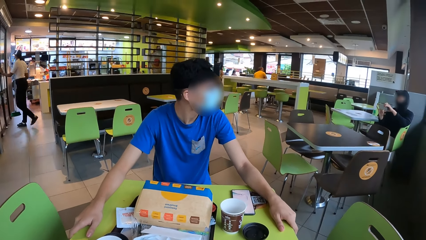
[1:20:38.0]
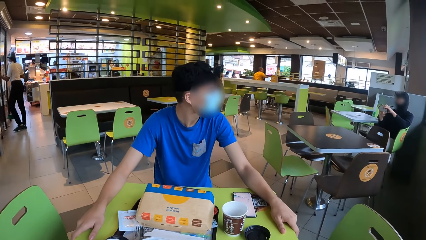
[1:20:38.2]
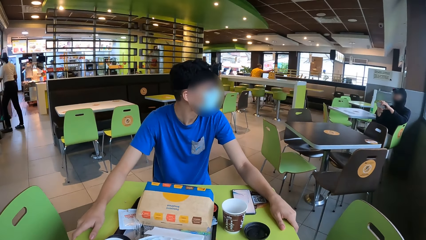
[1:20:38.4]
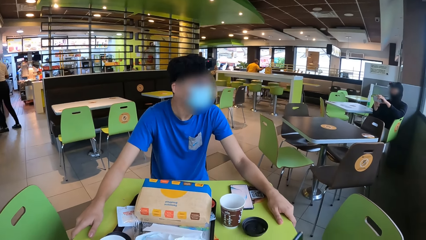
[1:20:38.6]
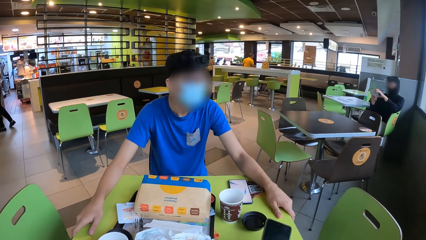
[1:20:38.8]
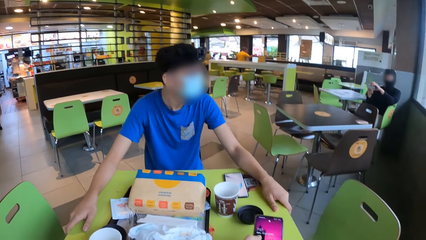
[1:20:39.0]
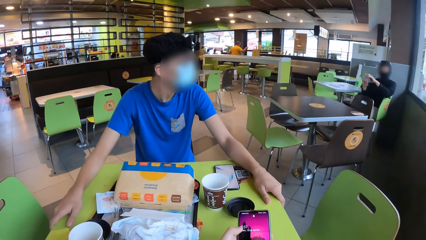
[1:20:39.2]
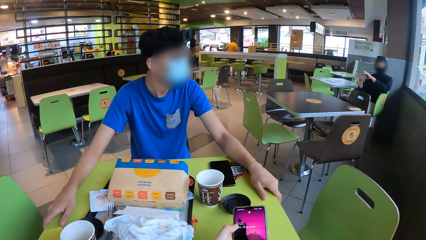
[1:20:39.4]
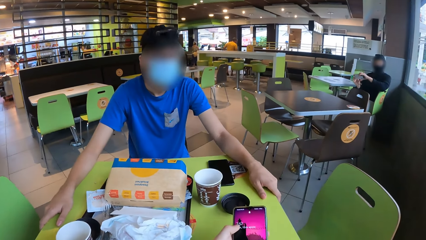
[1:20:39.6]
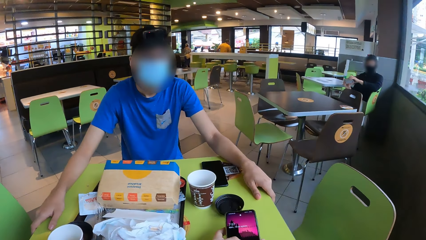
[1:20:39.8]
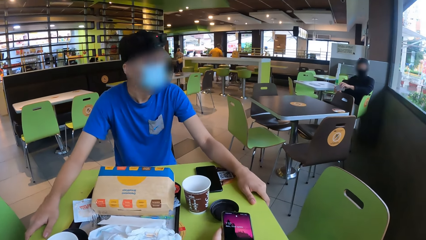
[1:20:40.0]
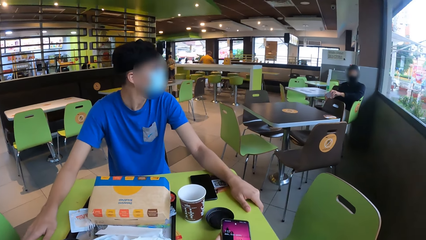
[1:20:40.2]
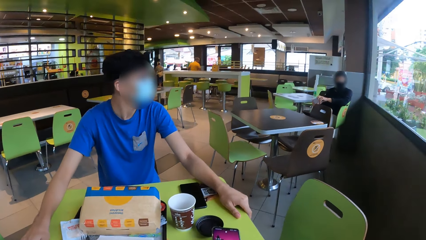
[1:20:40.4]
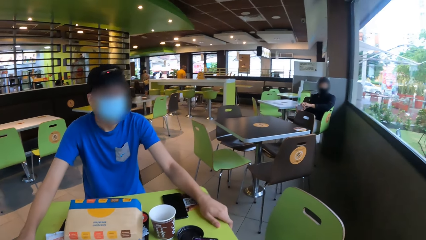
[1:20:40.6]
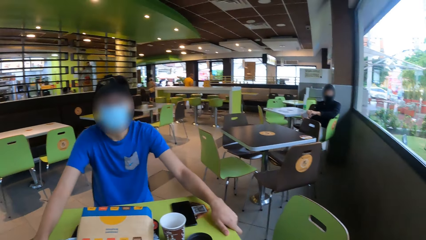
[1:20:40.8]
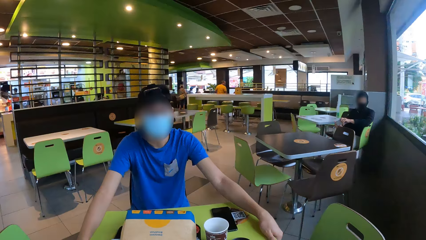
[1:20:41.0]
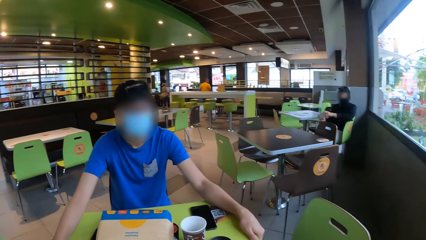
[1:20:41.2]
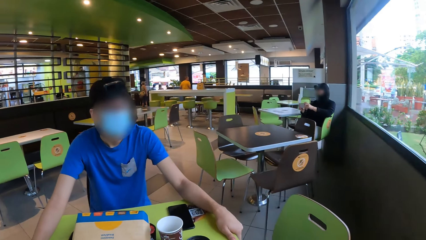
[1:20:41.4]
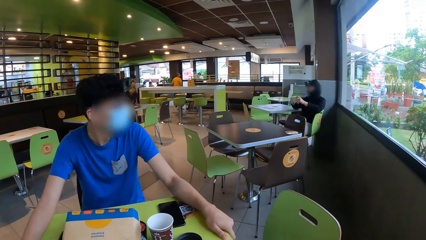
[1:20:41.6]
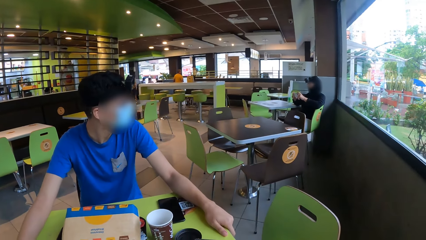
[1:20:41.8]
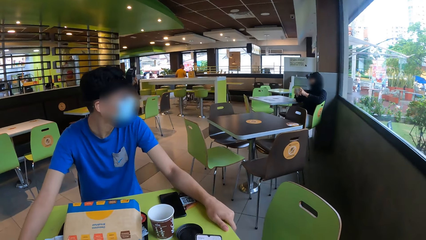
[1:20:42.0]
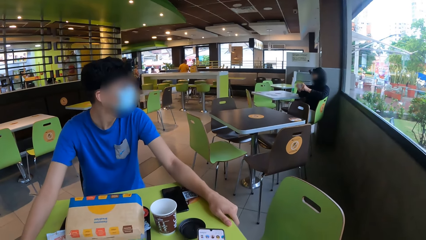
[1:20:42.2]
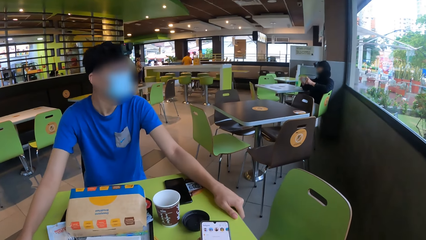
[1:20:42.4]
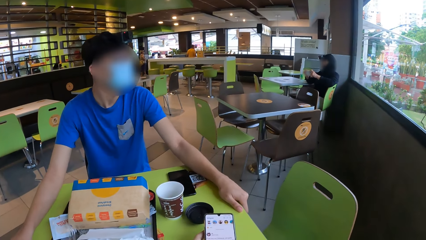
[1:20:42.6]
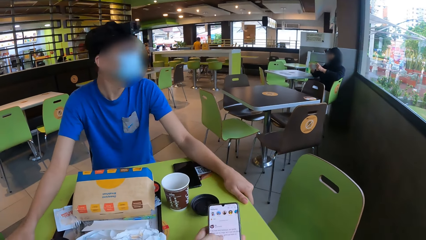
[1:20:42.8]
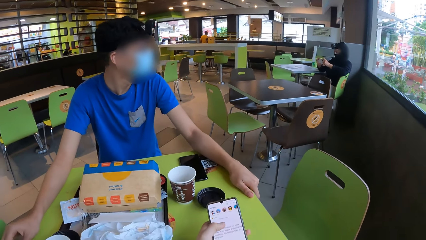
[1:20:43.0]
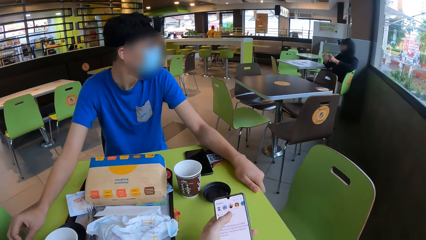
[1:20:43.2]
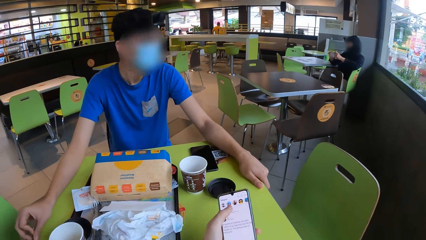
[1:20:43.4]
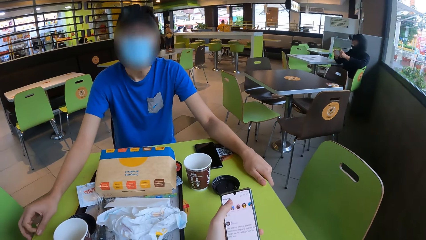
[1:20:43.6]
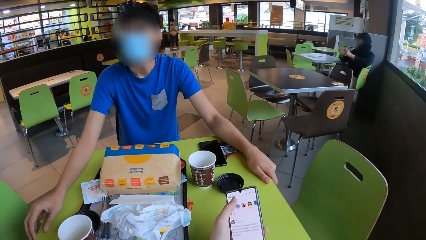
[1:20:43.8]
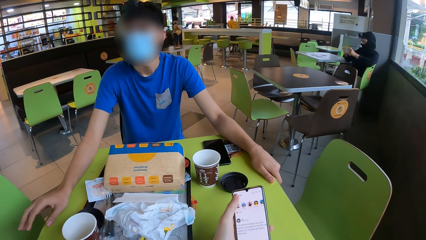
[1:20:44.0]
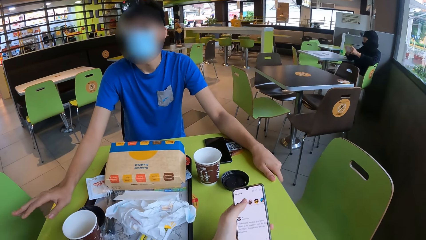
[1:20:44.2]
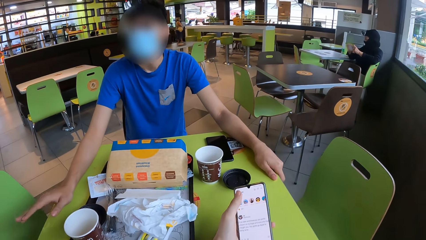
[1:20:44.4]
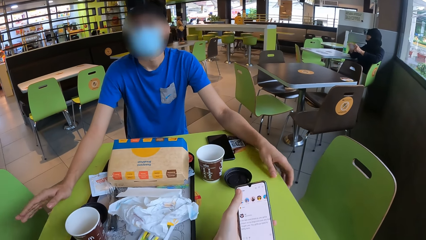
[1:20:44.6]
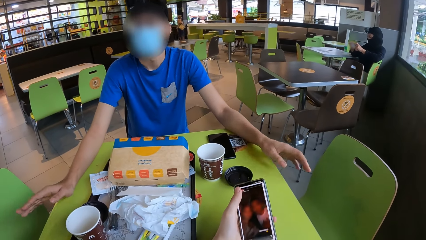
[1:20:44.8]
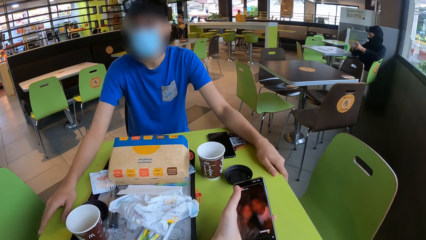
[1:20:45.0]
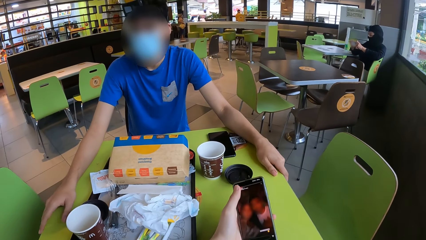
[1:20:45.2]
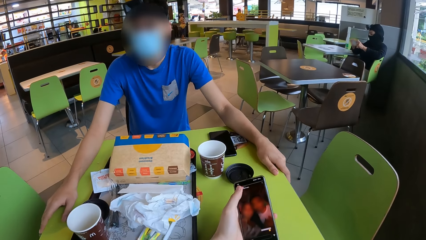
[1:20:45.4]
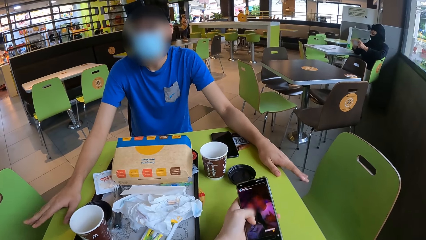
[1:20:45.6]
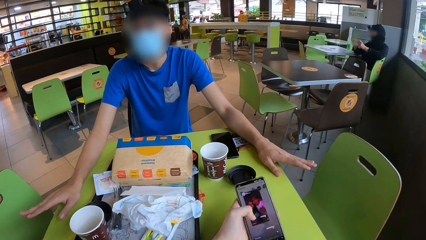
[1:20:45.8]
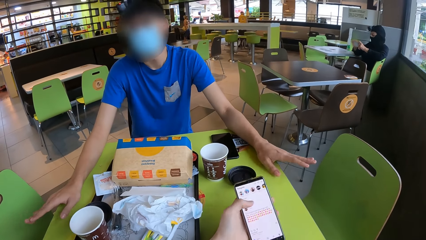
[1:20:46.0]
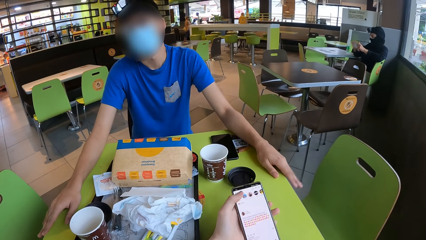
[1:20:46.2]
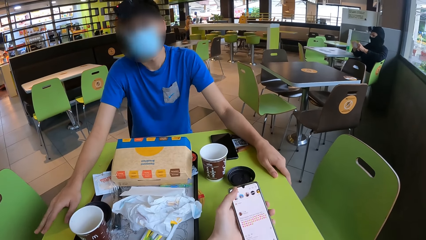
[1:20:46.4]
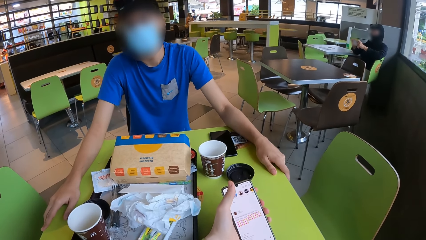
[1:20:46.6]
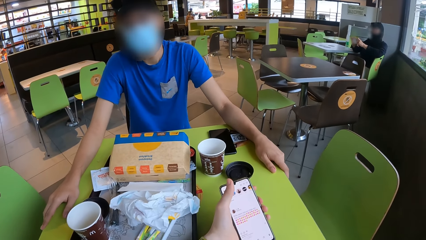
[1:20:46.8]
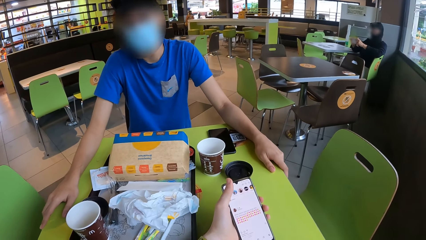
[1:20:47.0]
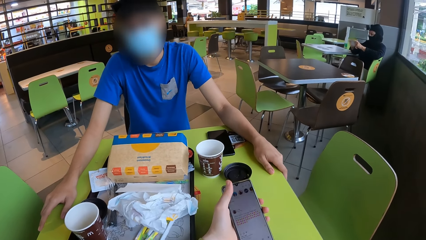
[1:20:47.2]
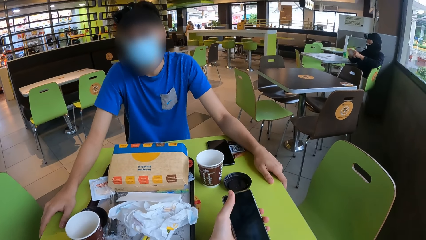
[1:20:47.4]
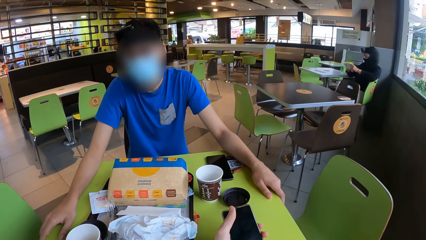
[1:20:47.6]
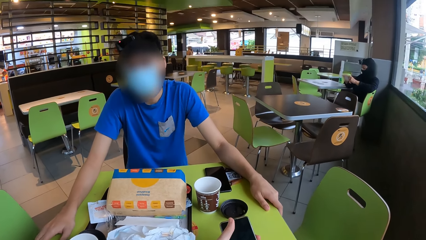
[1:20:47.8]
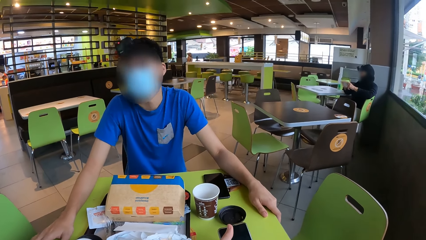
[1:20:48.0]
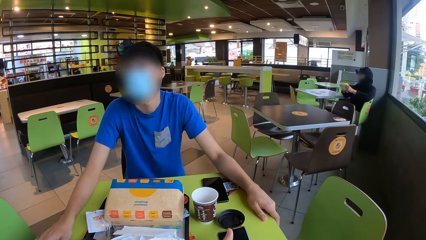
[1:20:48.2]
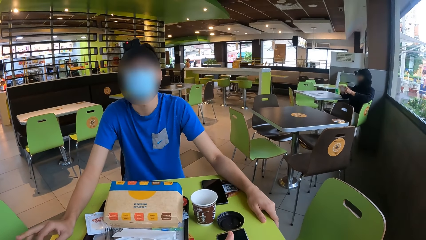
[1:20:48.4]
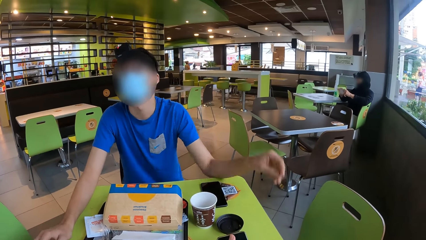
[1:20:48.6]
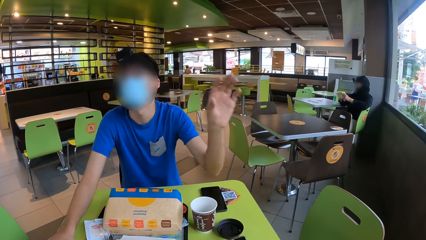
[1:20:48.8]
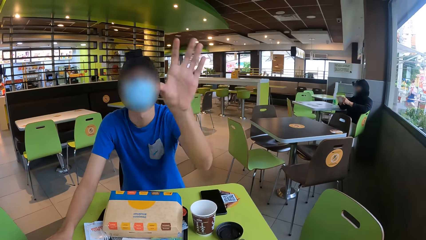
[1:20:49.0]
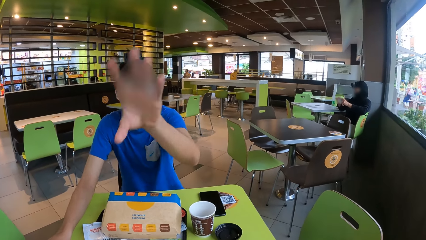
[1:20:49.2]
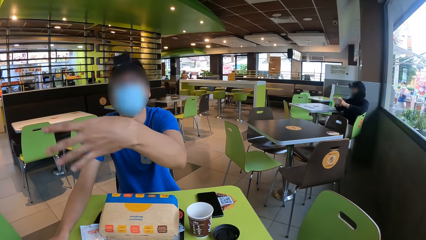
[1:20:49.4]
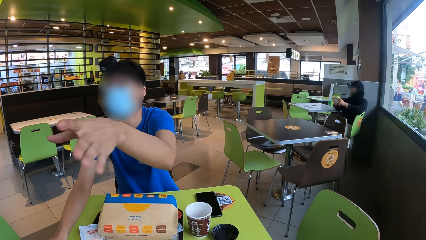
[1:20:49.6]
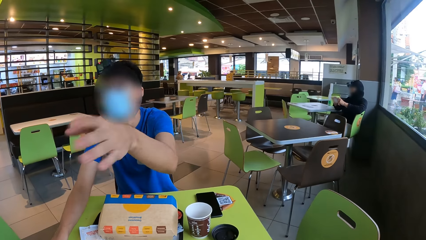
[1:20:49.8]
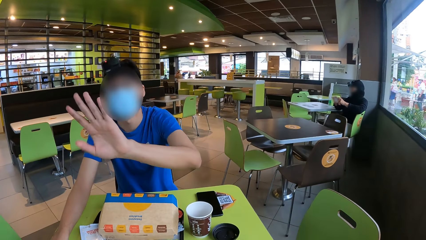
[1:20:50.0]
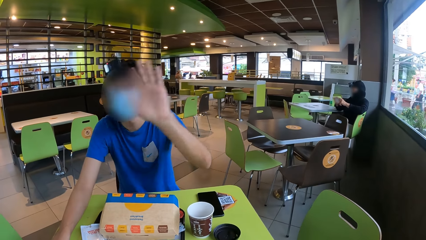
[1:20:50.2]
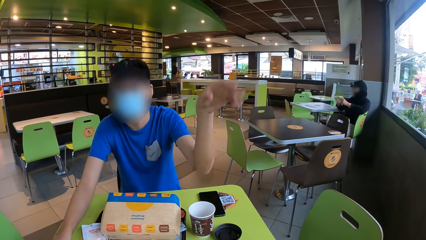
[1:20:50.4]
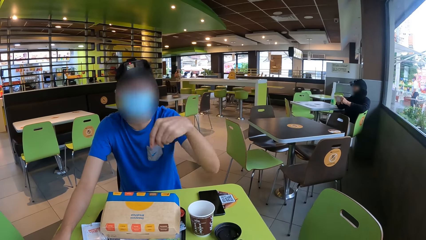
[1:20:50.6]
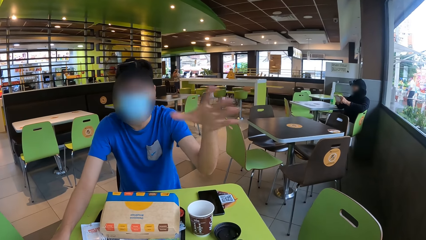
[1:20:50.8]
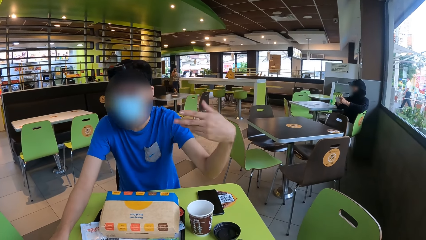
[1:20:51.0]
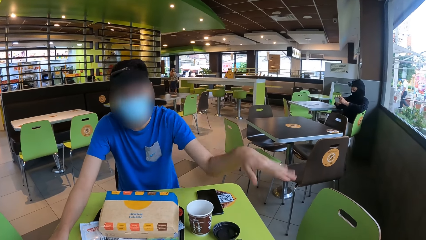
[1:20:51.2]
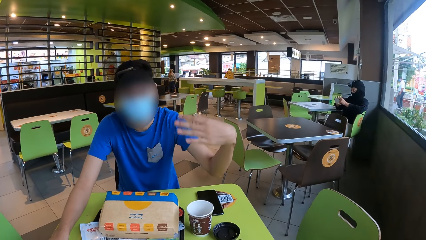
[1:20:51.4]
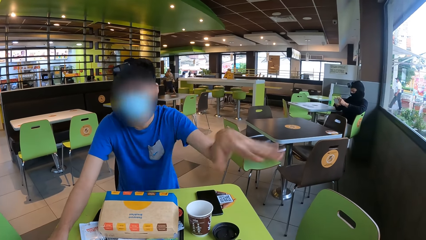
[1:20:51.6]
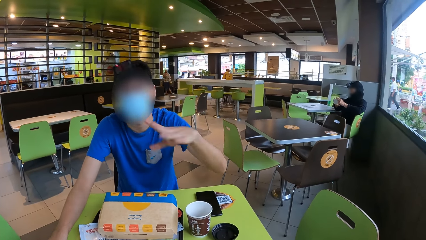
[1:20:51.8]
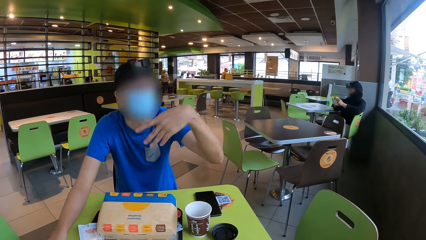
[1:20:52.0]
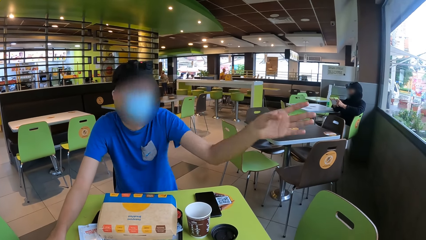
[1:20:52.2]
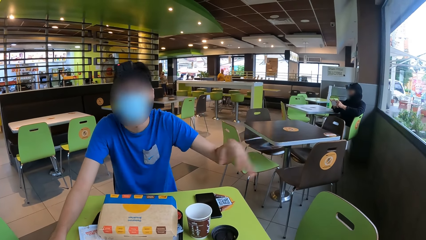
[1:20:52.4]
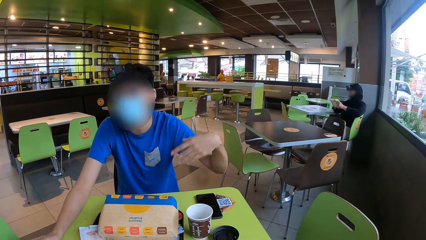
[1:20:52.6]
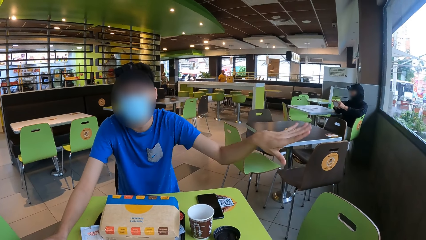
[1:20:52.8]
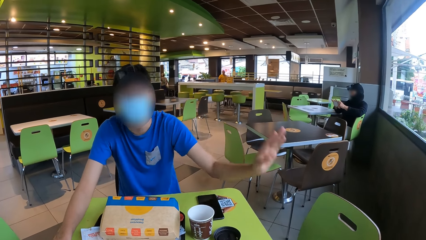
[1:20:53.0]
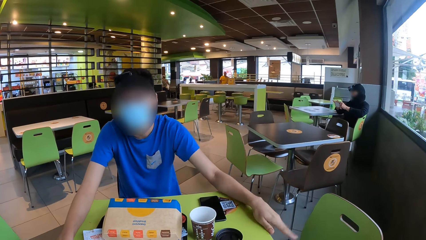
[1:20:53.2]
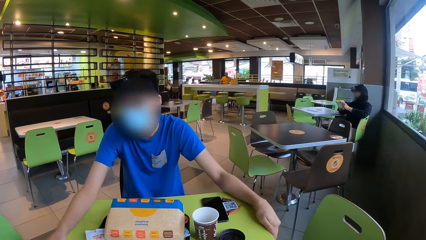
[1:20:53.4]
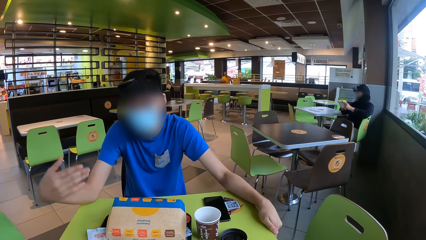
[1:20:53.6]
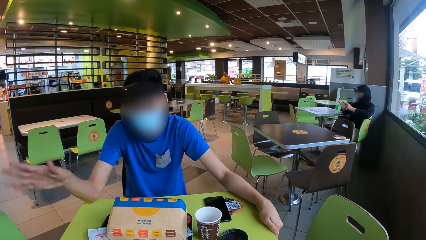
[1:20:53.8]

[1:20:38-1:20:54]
The camera wearer operates the phone and looks at the phone. They hold the phone. A man does the hand gesture. The camera wearer operates the phone. They look at the man. The man does the hand gesture.
